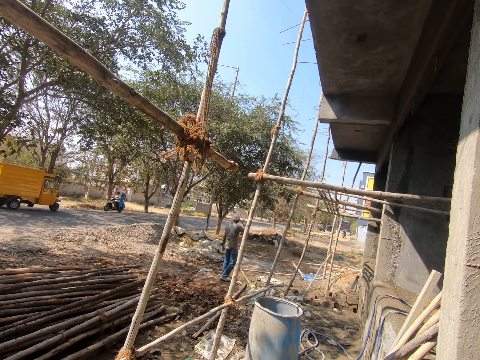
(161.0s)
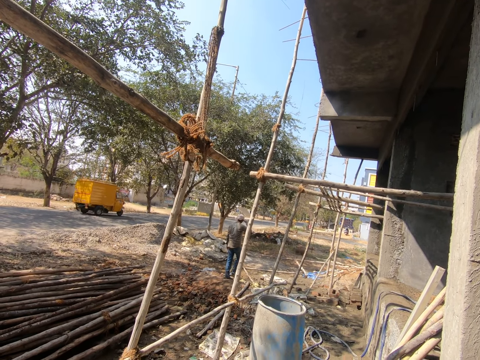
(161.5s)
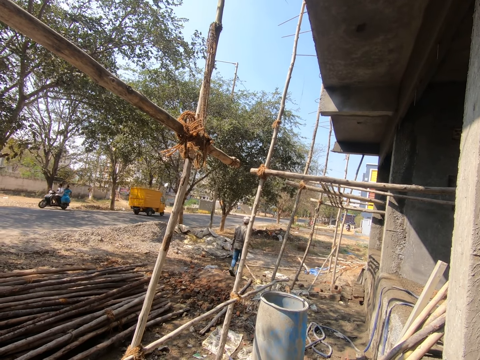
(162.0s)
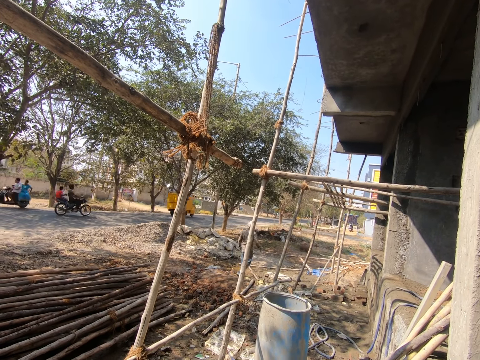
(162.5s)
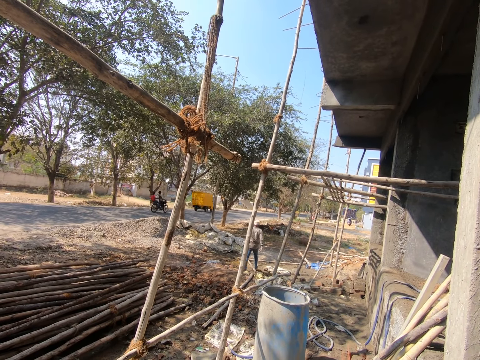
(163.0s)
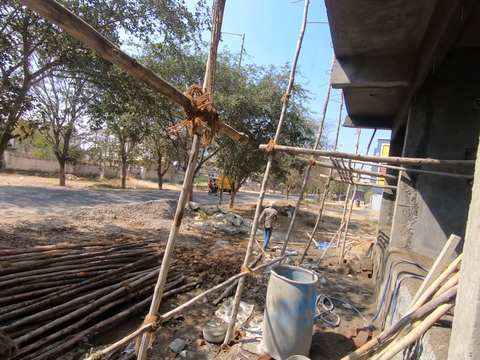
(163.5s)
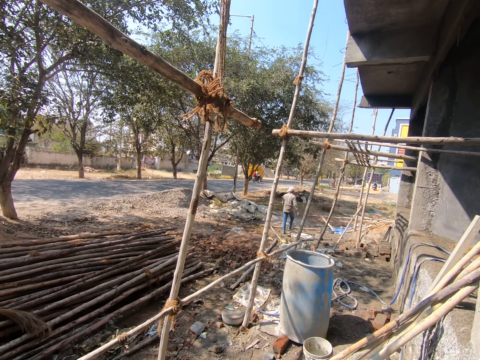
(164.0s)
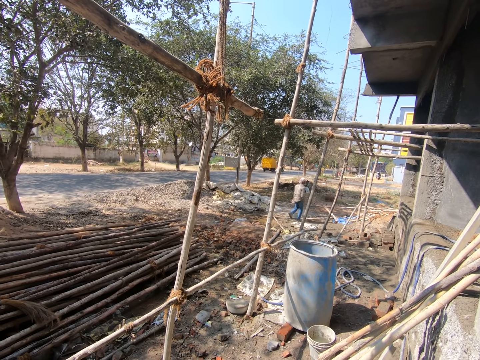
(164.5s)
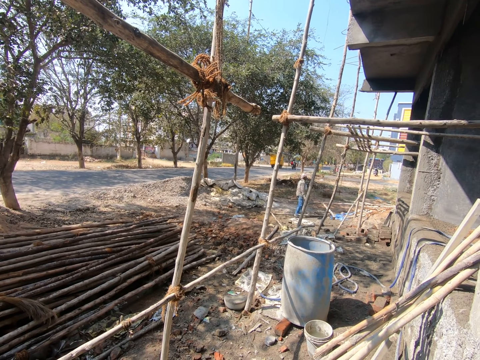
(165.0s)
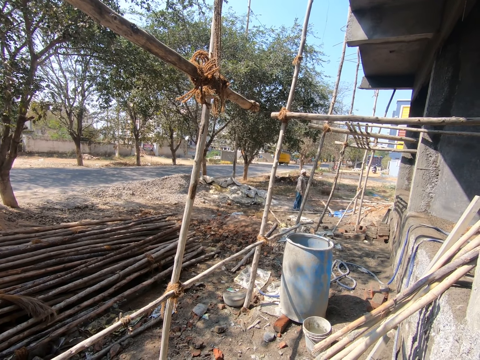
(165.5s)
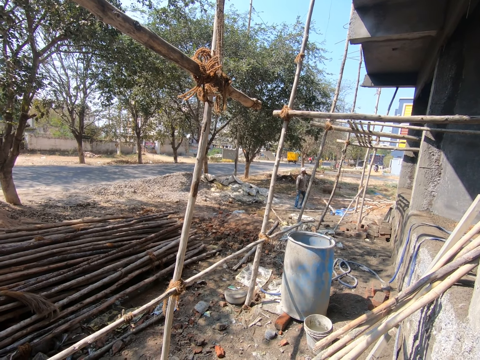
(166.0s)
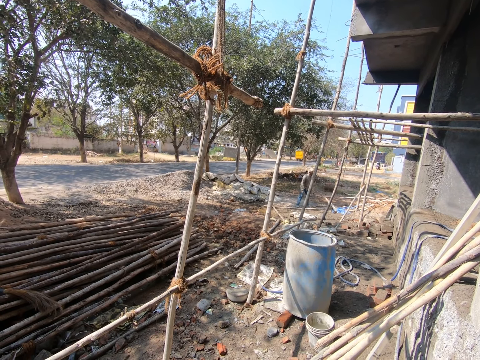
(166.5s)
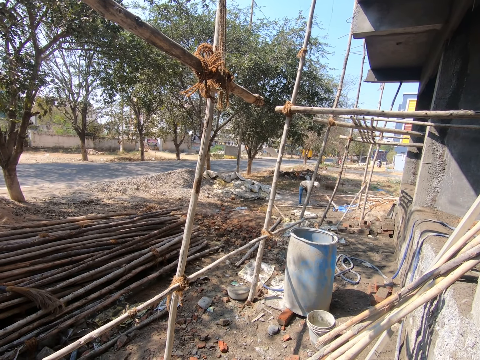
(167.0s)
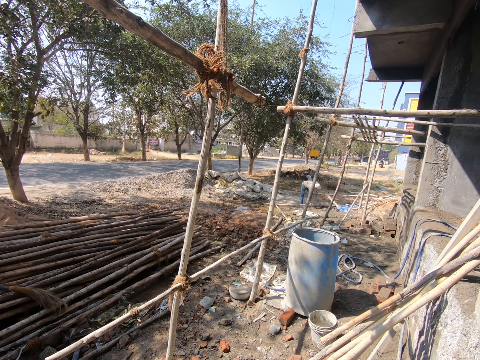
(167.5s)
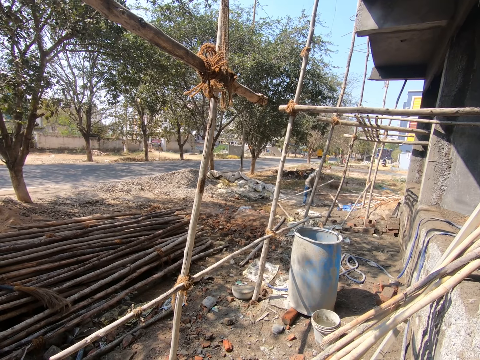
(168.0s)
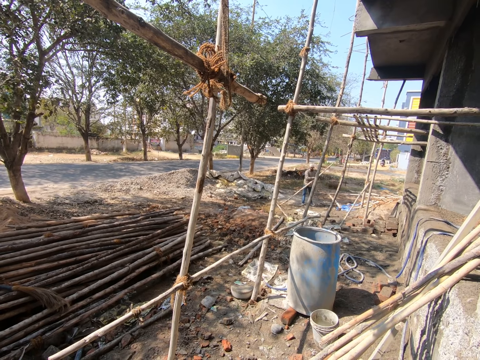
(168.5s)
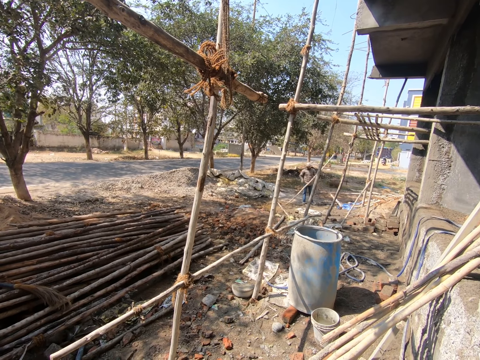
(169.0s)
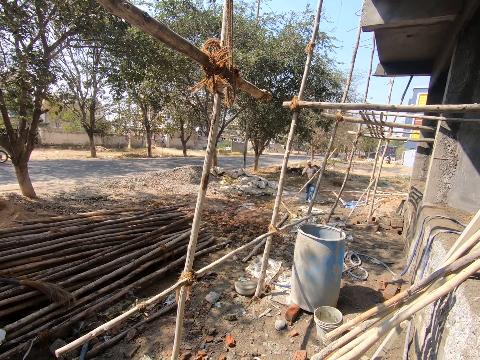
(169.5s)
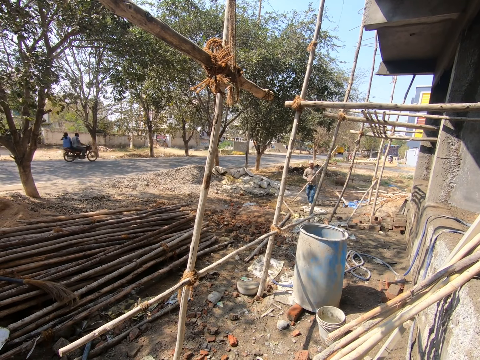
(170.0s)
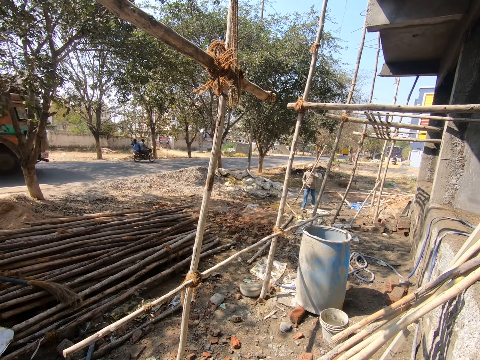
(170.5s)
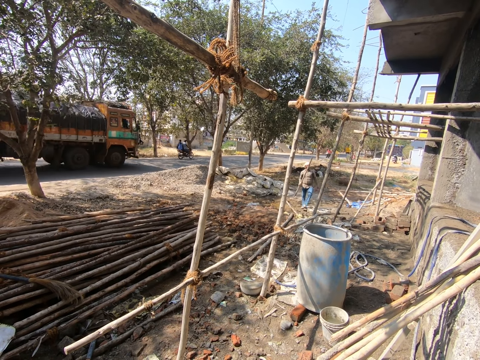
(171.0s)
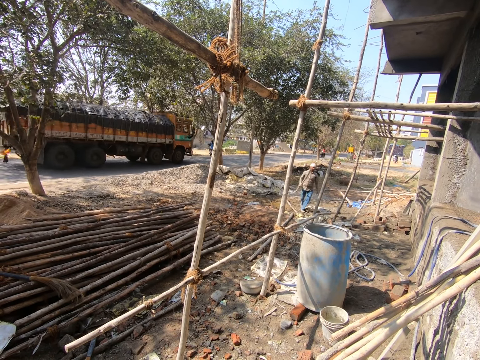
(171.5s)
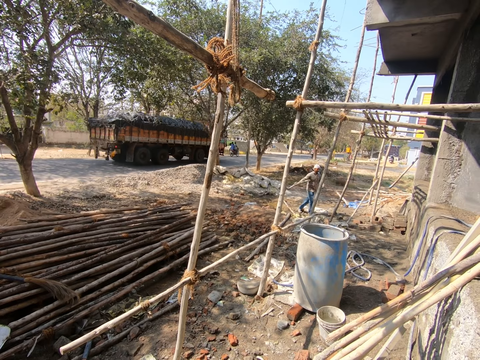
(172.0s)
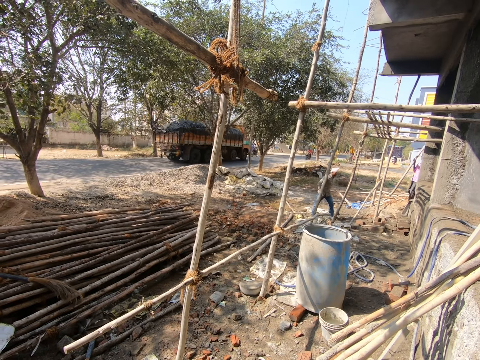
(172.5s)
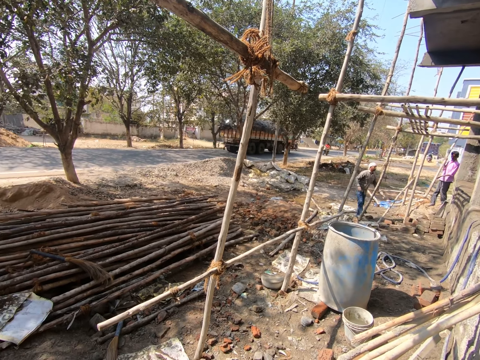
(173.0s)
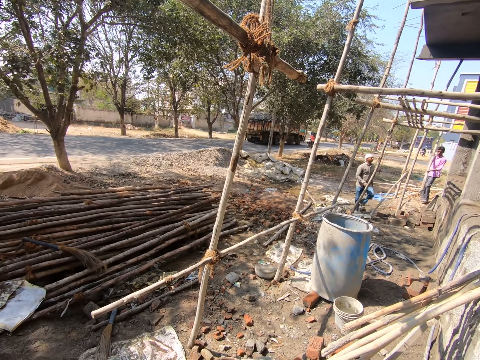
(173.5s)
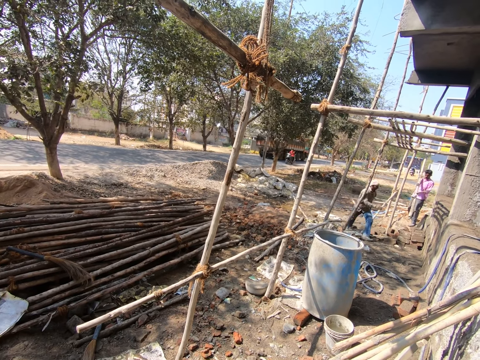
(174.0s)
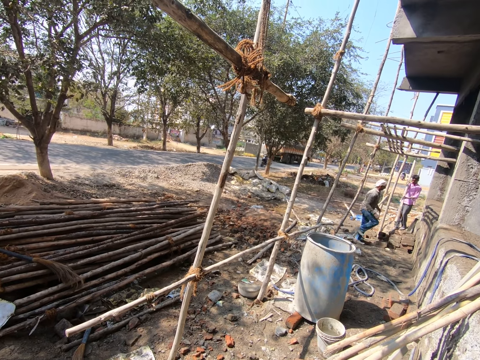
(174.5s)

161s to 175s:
The man takes a bamboo or wood from the ground with his hands. He holds the bamboo with his left hand. The man walks around the construction site, passes the bamboo in his left hand to his right hand, and drops the wood in his right hand on the ground. Another man holds a bamboo with his hands. The first man throws the wood on the ground and walks around the construction site. The other man holds the bamboo in his right hand.

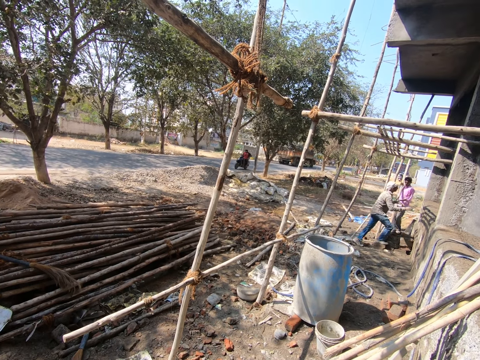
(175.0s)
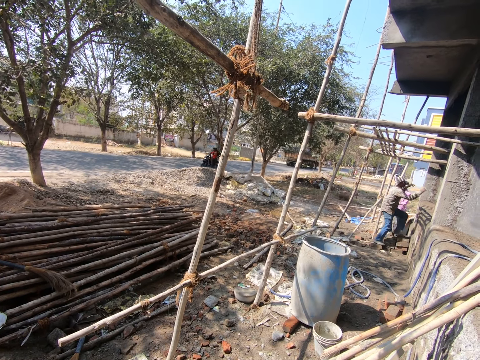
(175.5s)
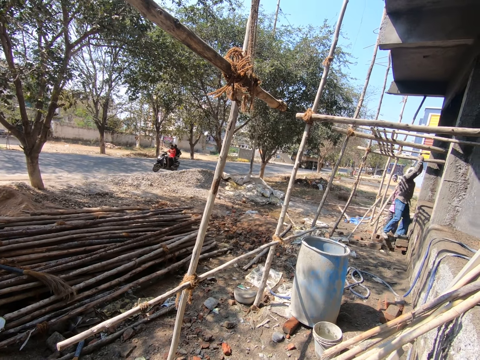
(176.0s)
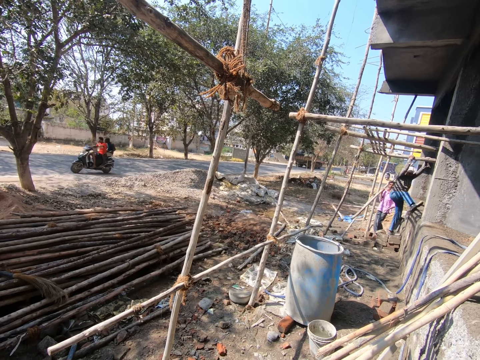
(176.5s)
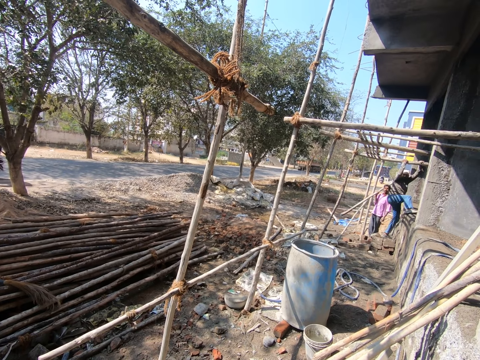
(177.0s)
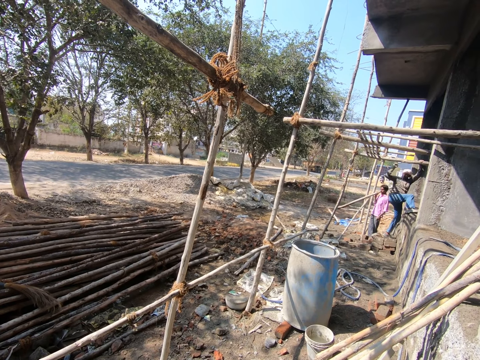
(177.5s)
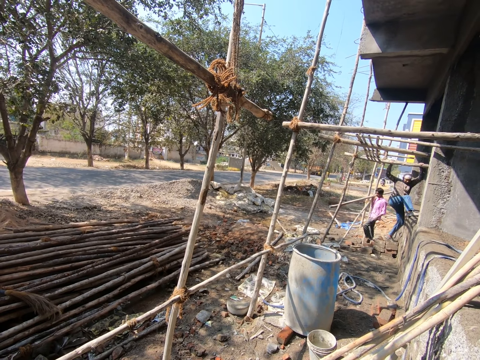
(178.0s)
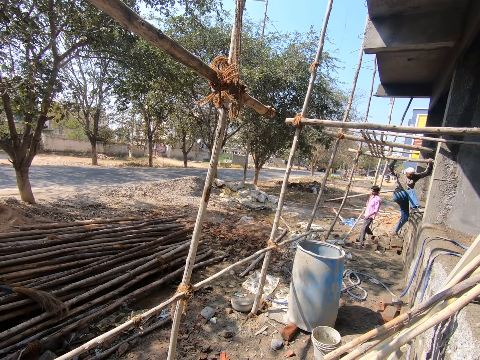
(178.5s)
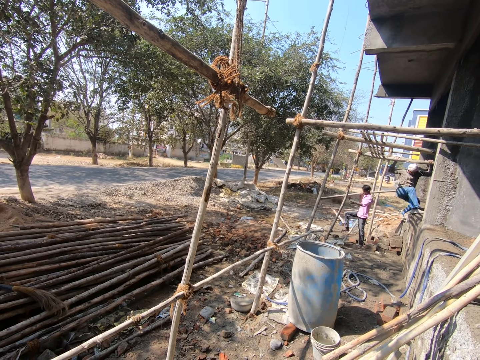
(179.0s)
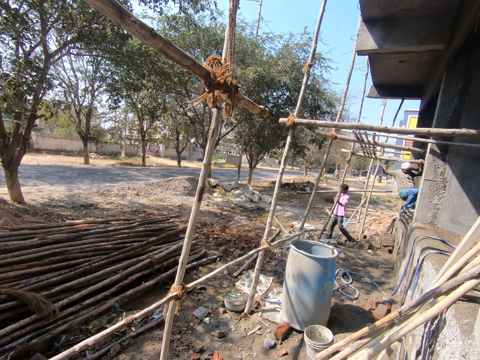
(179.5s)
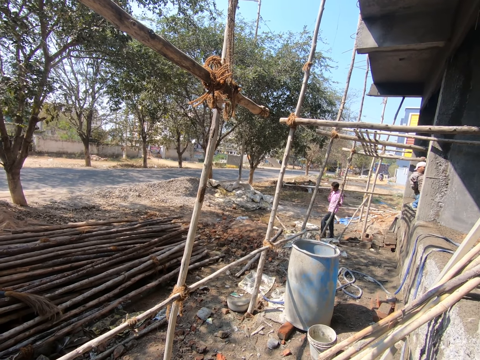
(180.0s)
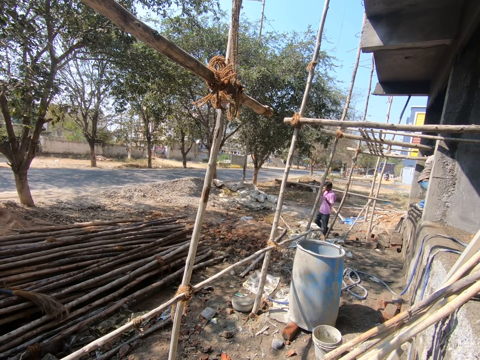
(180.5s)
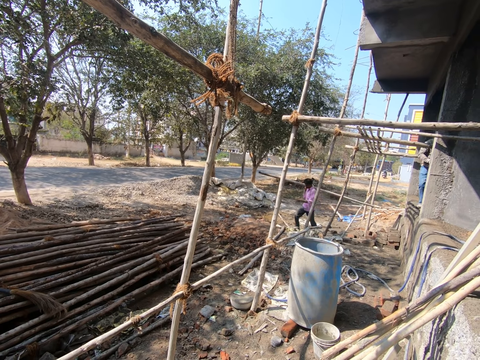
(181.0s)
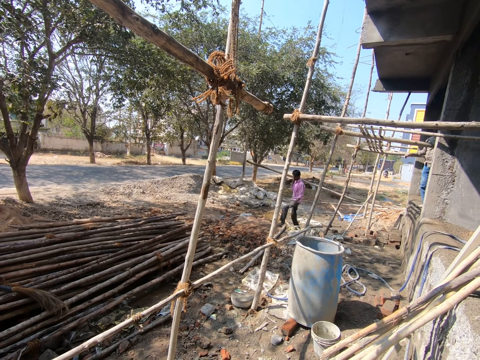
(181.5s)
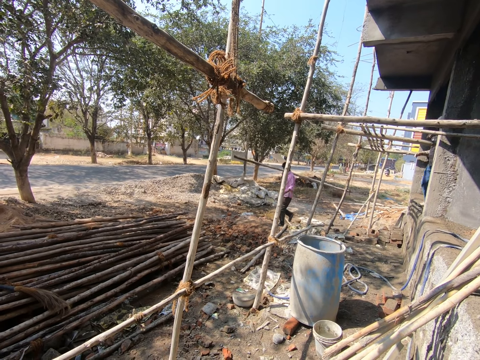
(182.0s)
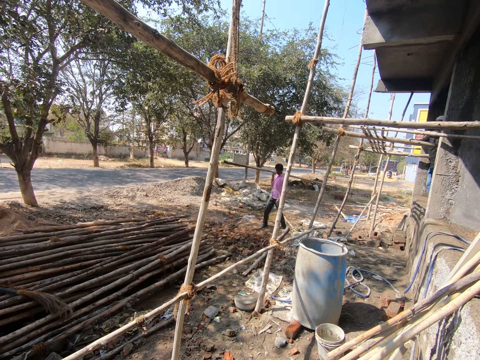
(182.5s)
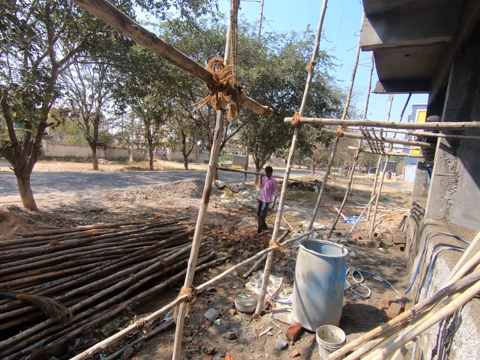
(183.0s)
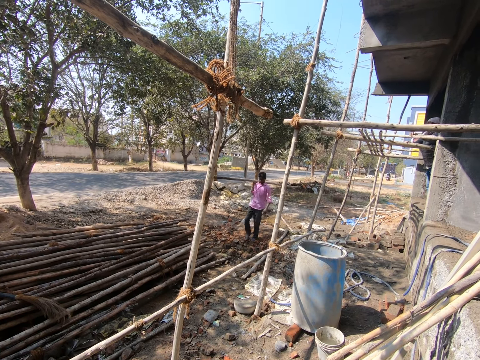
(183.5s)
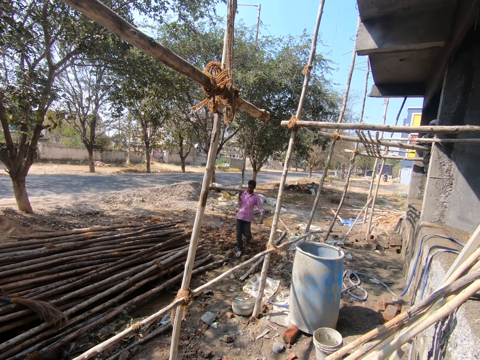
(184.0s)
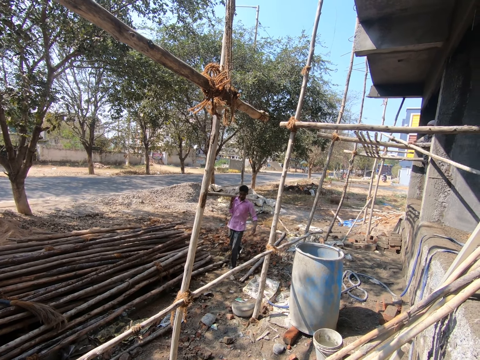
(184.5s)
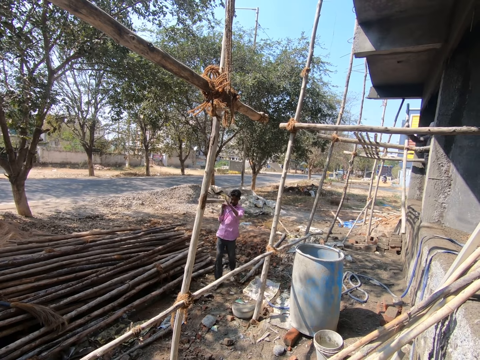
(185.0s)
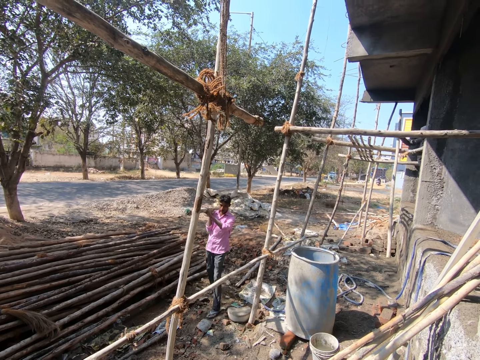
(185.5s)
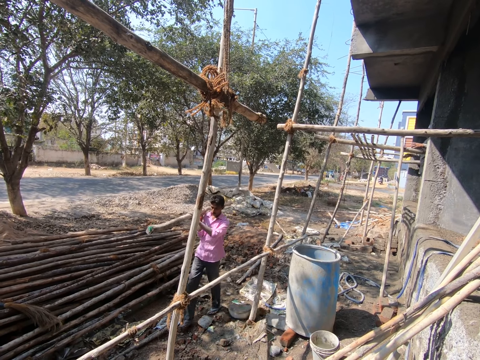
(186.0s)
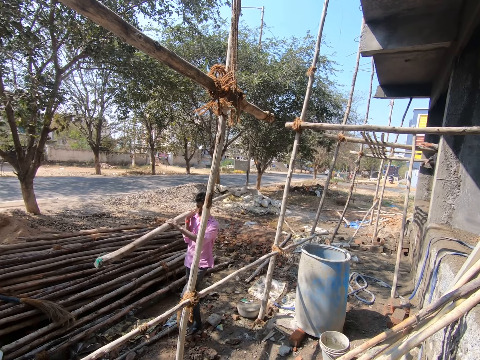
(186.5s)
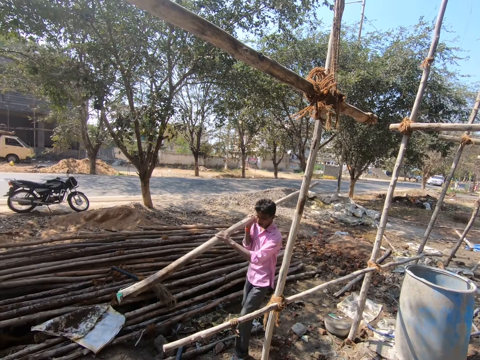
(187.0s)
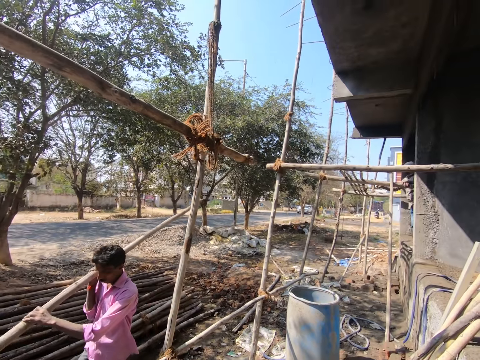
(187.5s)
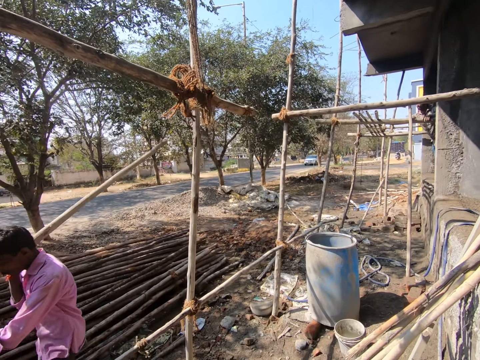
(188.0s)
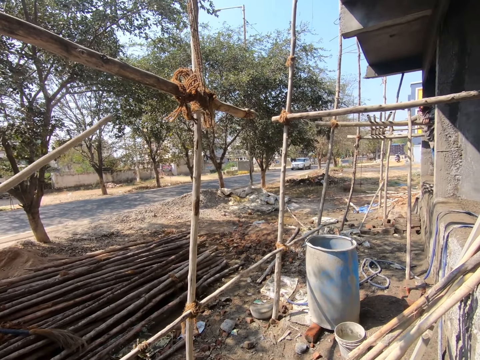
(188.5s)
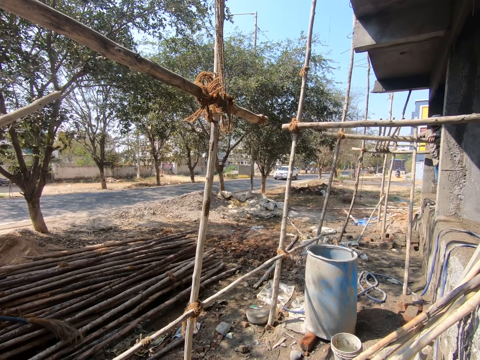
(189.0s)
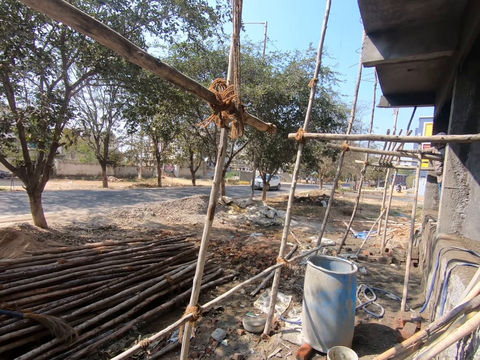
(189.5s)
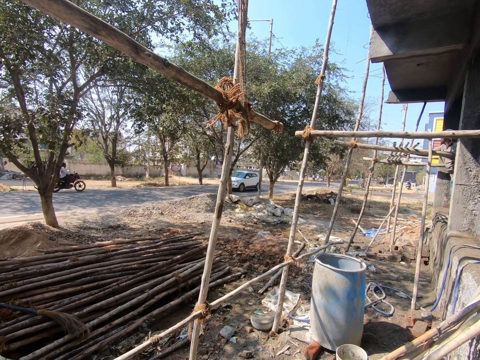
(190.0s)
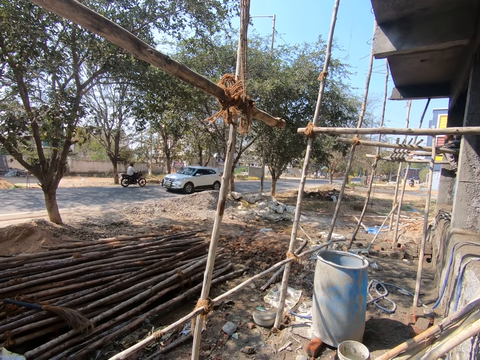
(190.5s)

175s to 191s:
A man holds the scaffold of the building with his hands. Another man holds the bamboo with his right hand. The first man places his right leg on the floor of the building. The other man walks around the construction site and walks towards the camera wearer. The first man climbs into the building with his hands. The other man holds the scaffold of the building with his left hand. The first man takes a bamboo from the scaffold of the building with his hands. The other man holds the bamboo with both hands. The first man drops the bamboo in his hands on the ground. The camera wearer converses with the other man. The first man adjusts a bamboo platform on the scaffold of the building with his hands.
